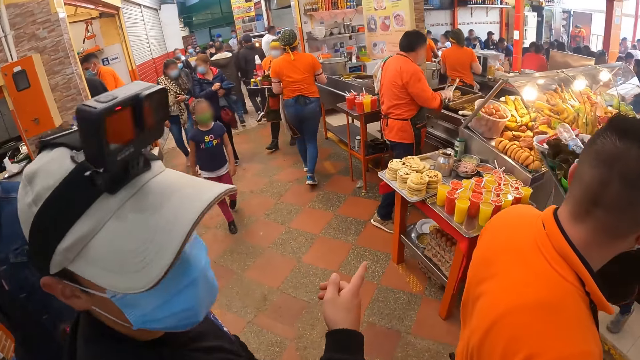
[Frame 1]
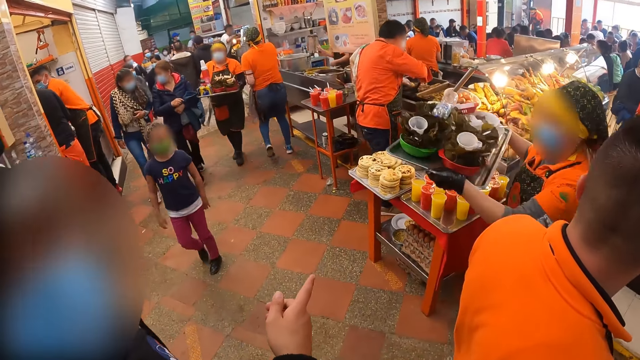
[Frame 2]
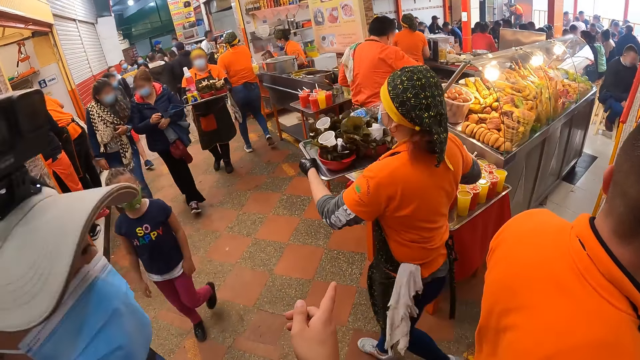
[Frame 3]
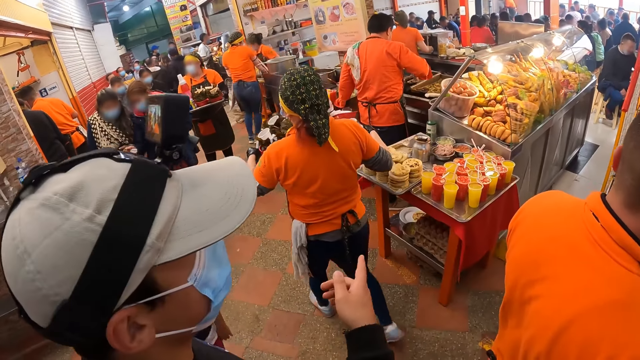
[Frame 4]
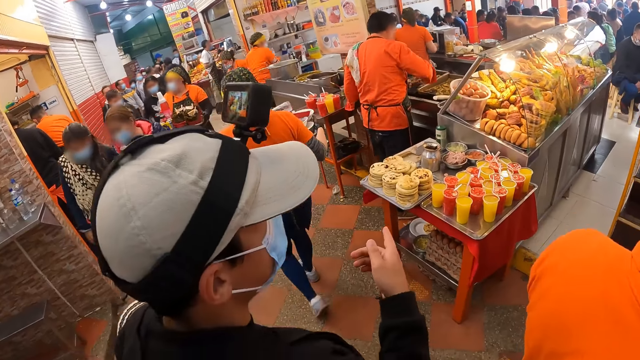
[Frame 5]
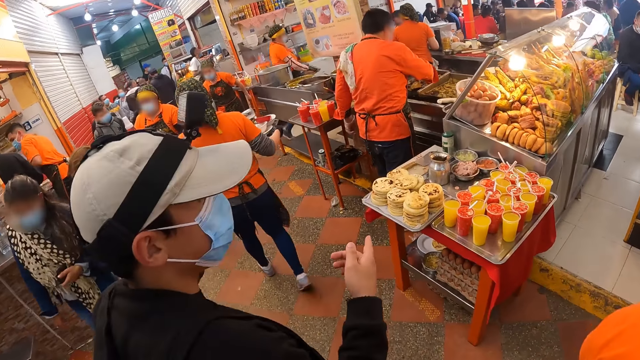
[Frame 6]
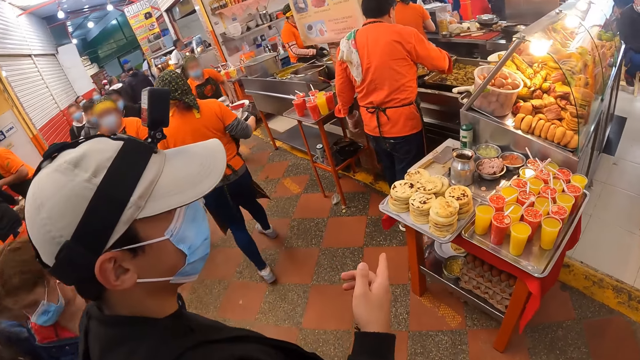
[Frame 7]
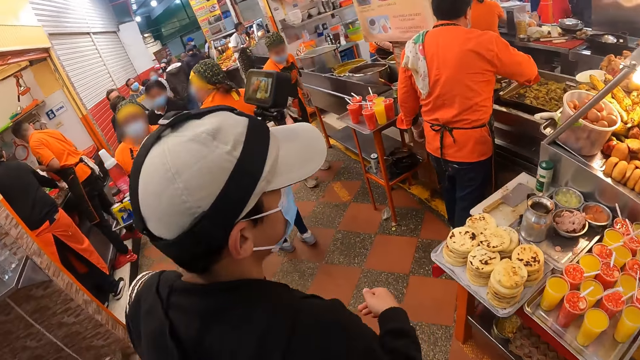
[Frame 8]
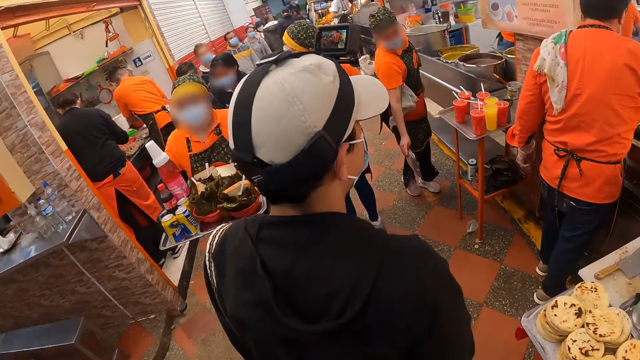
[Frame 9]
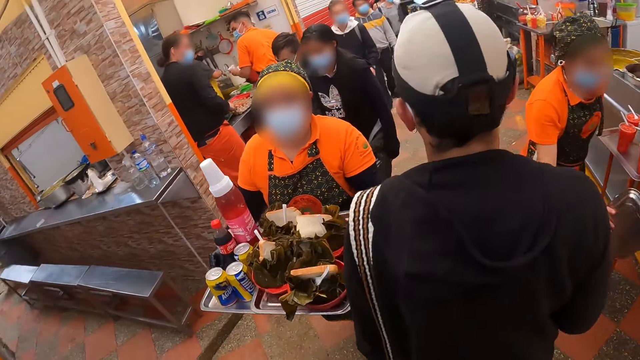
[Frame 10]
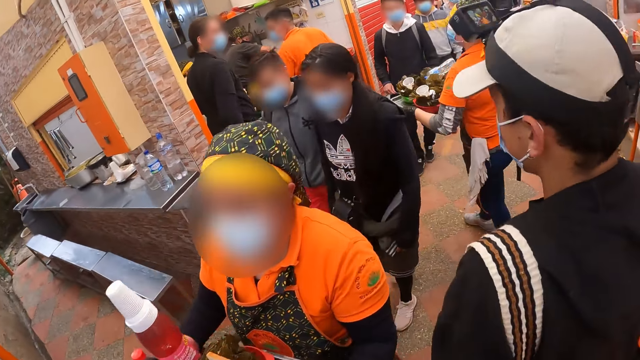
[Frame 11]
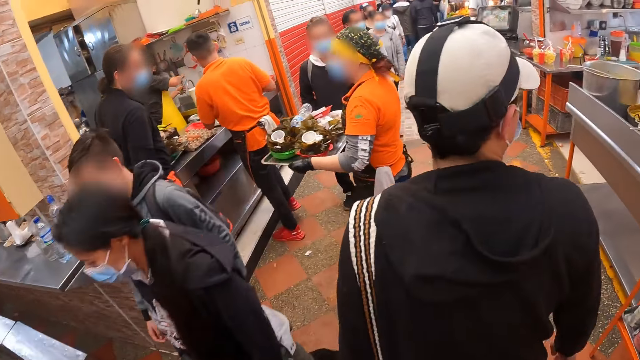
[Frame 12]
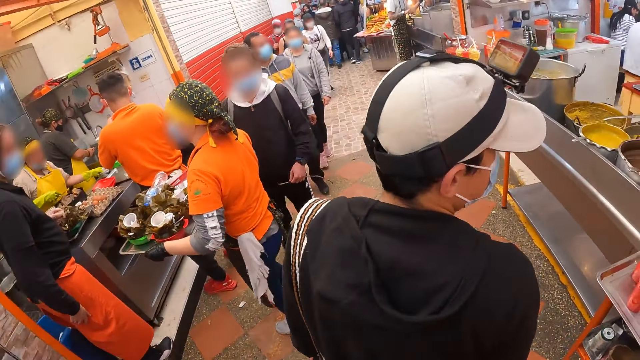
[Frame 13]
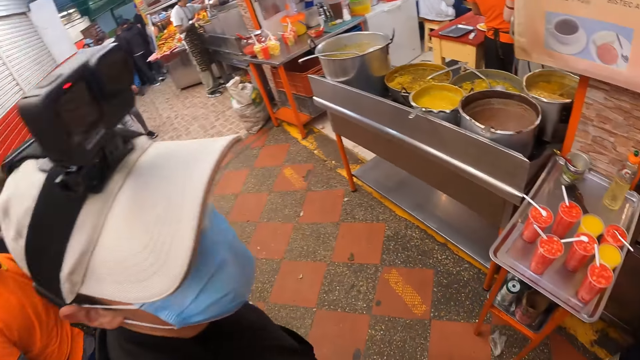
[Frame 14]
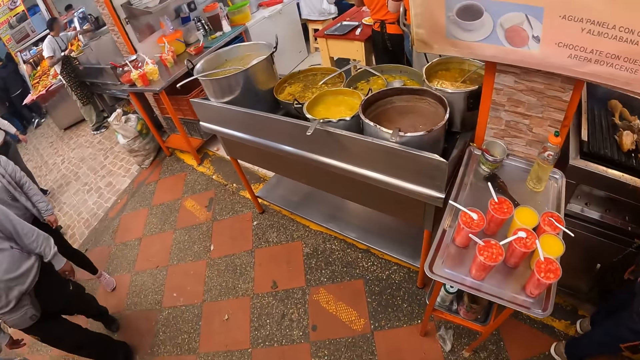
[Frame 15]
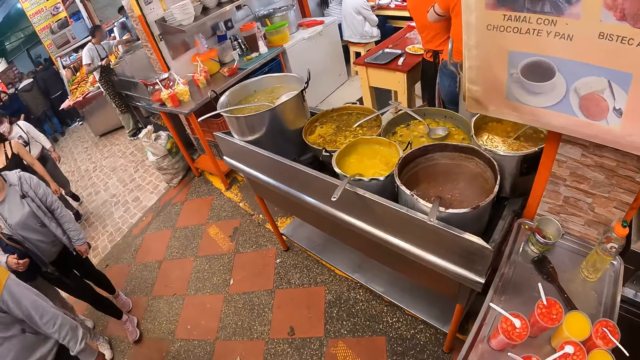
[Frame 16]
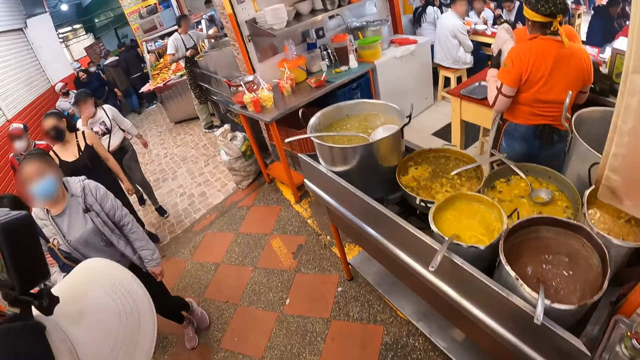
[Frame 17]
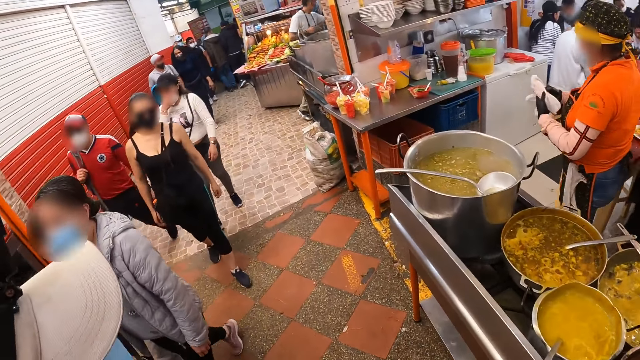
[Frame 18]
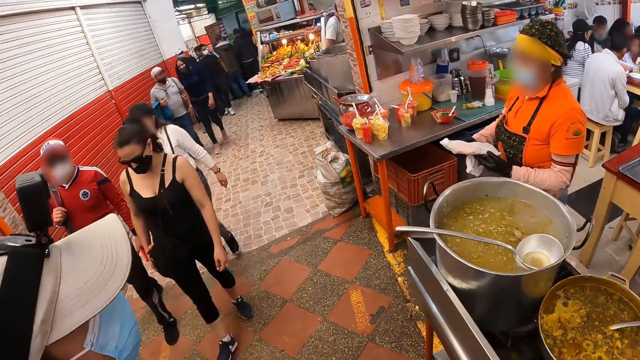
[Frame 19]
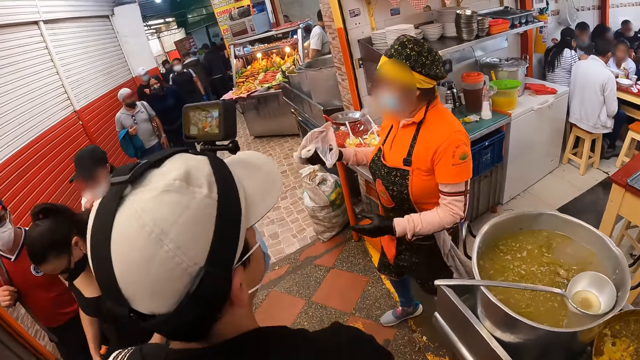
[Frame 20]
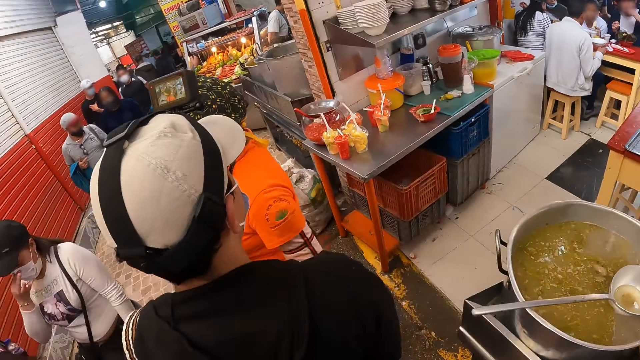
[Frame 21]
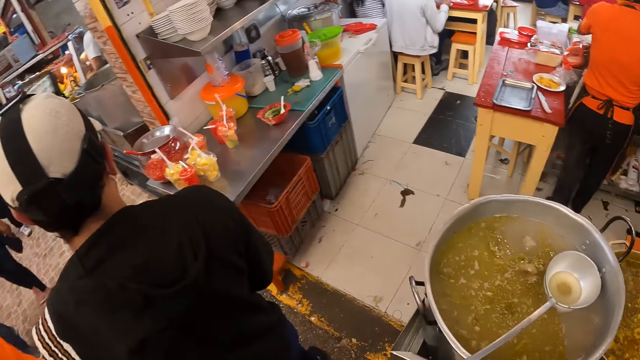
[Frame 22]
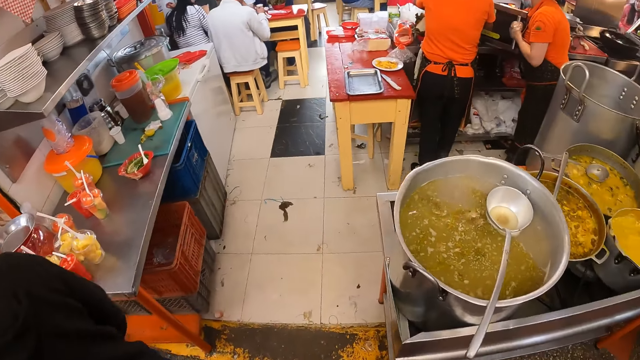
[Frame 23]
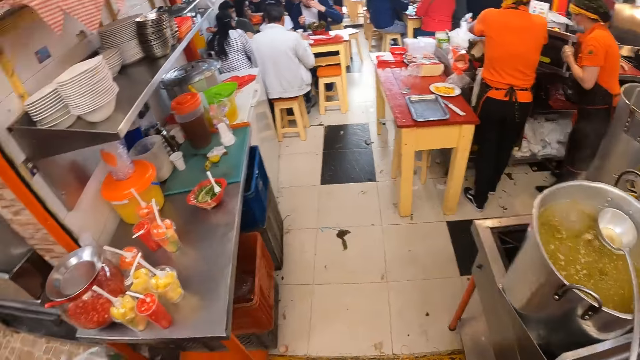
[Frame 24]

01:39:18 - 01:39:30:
A man points to a foodstuff with his right hand. The camera wearer walks in the restaurant.

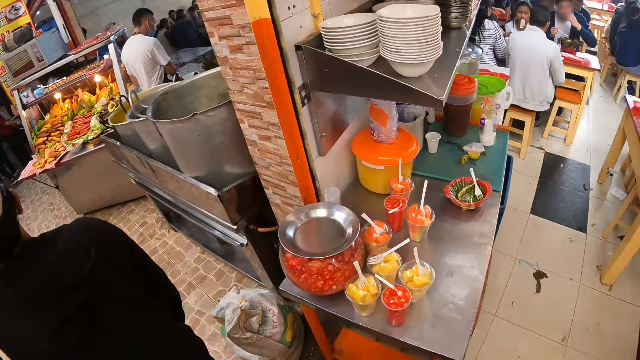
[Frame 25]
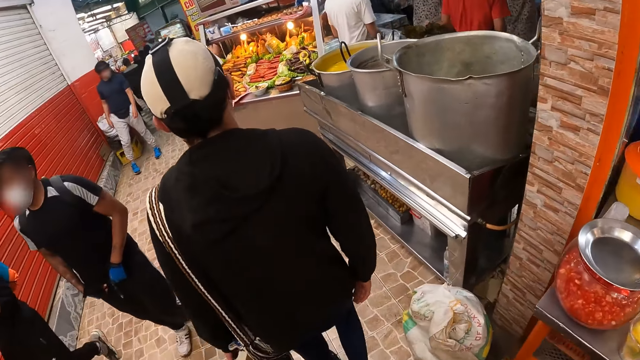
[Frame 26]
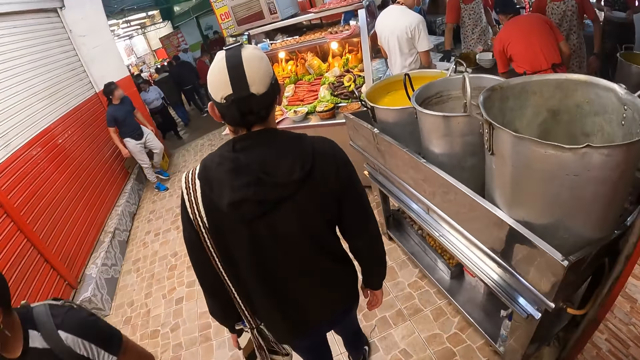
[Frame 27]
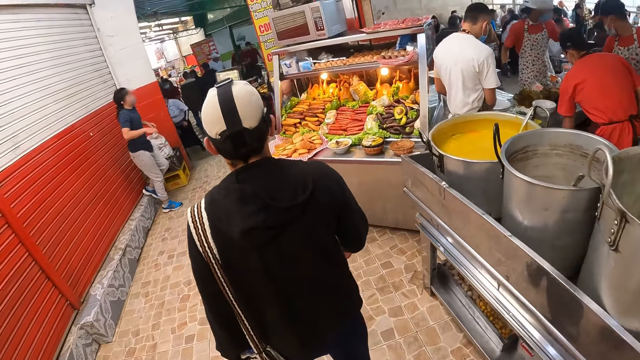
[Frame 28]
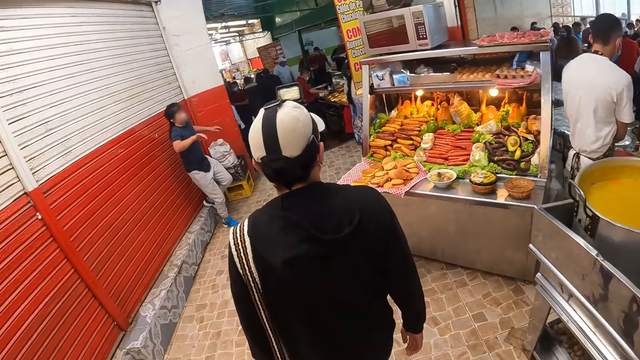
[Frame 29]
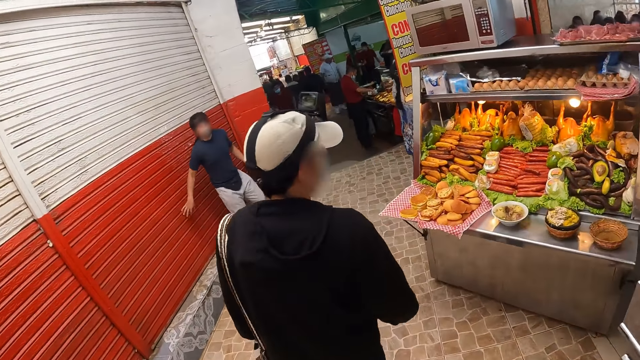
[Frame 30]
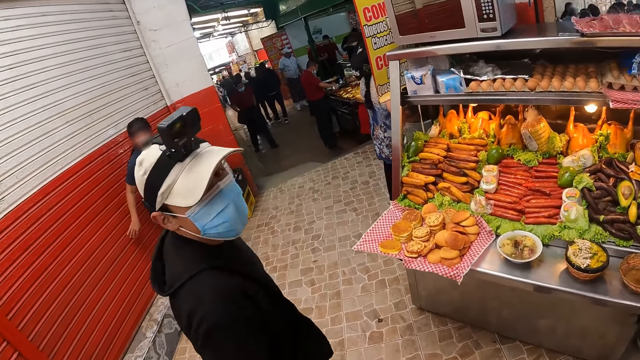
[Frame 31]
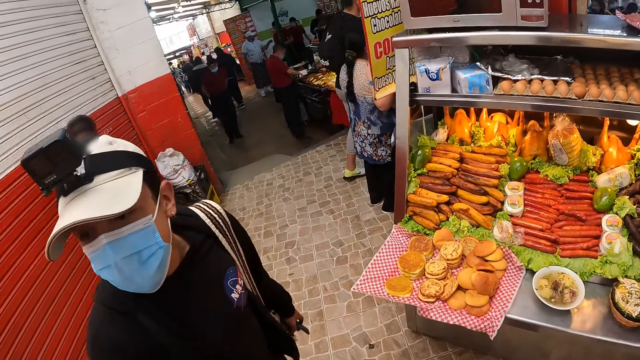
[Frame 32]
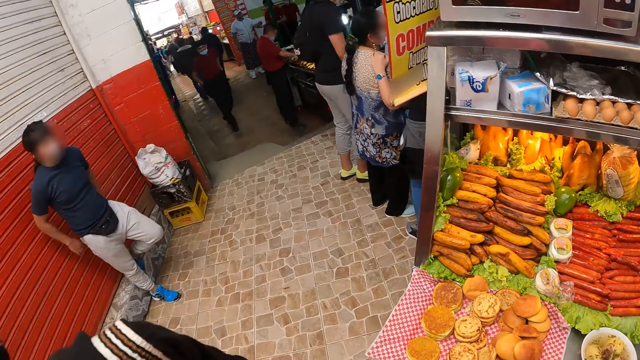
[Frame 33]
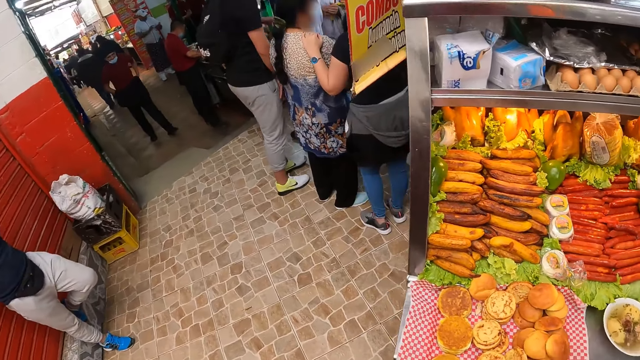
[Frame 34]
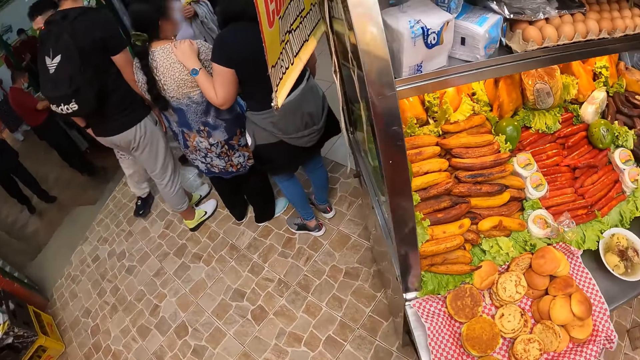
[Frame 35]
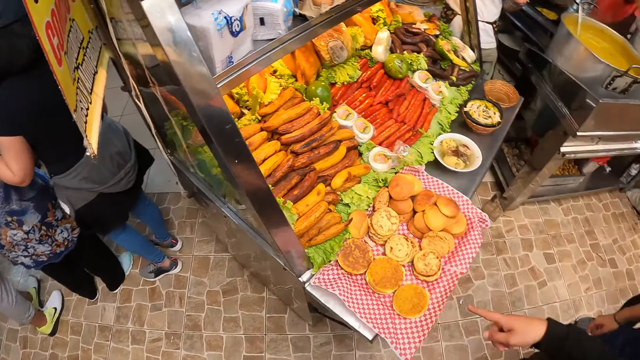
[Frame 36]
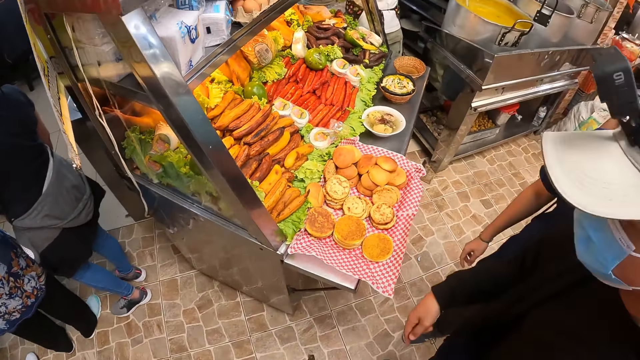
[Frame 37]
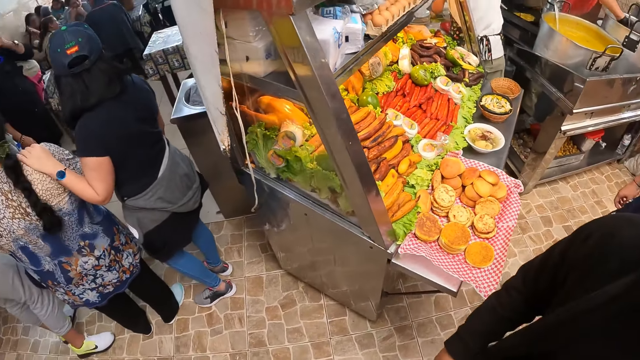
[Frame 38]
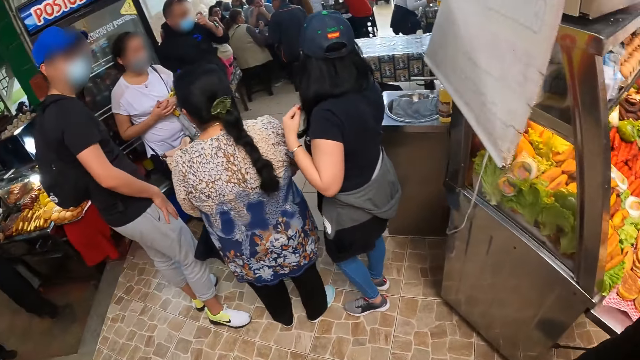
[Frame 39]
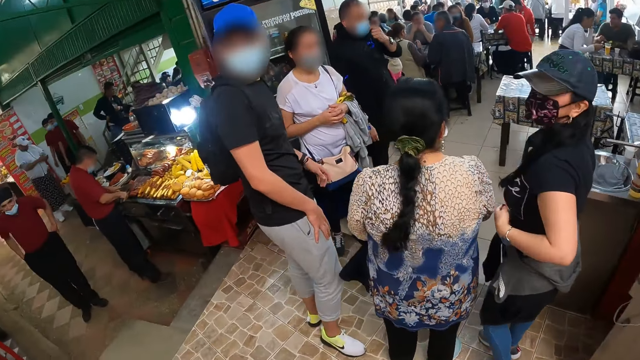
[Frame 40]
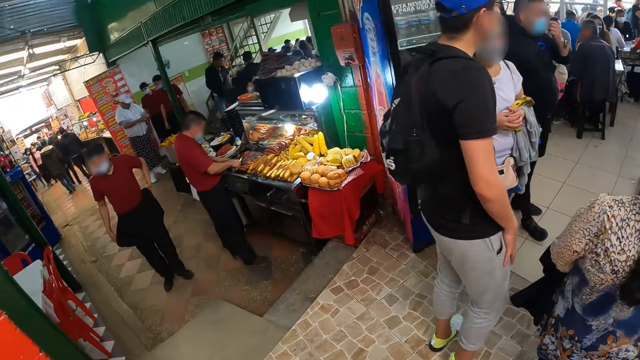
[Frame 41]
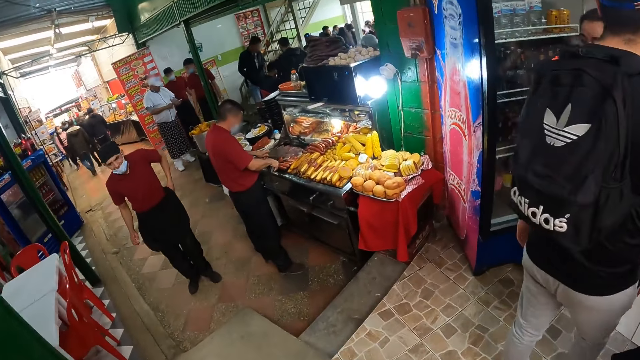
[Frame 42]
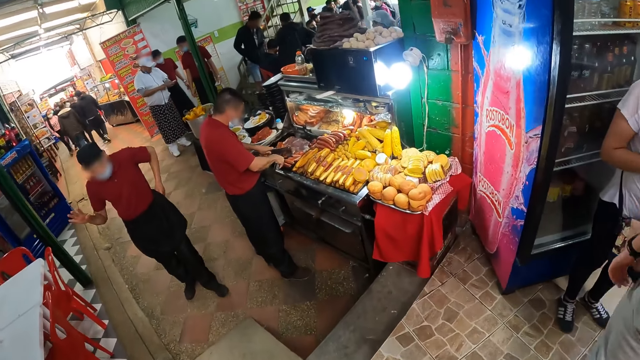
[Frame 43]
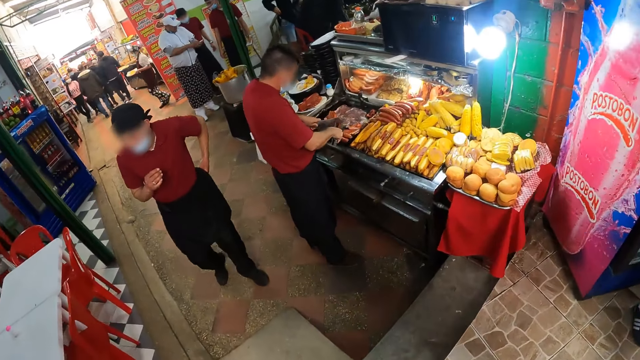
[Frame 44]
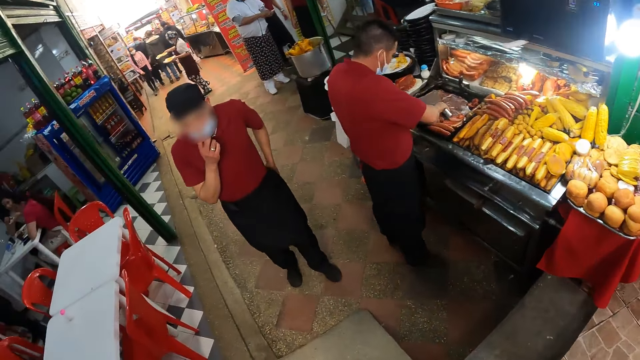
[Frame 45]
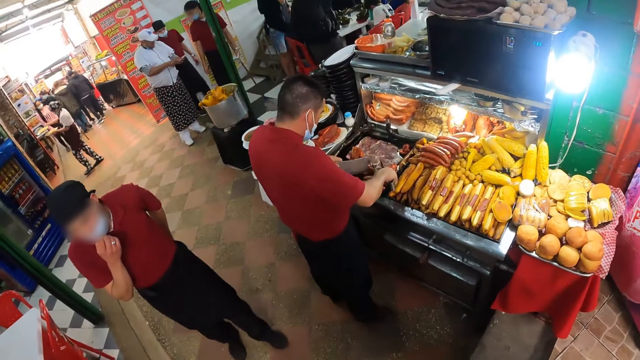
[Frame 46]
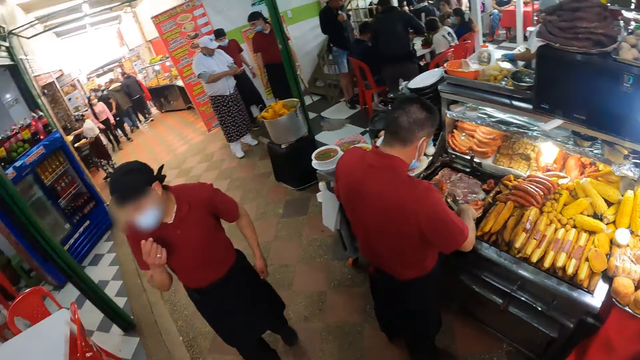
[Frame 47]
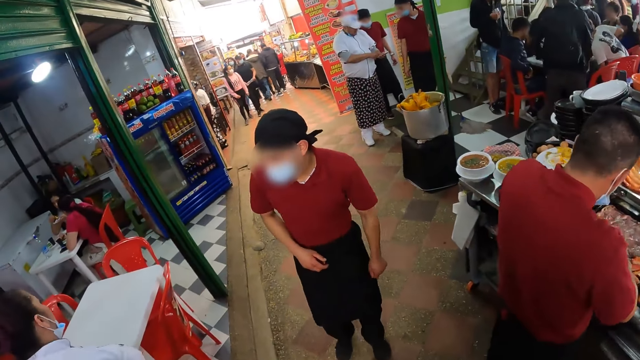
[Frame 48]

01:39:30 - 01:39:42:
A man looks at the camera wearer. The camera wearer looks at the man.
